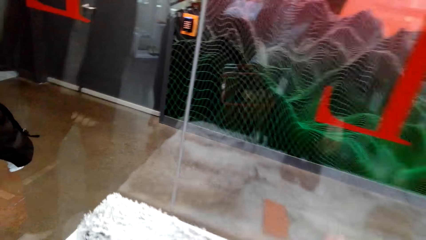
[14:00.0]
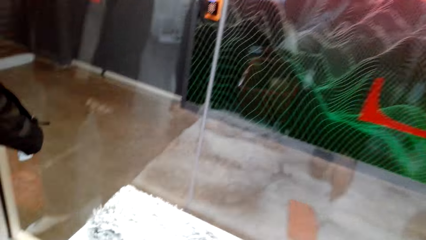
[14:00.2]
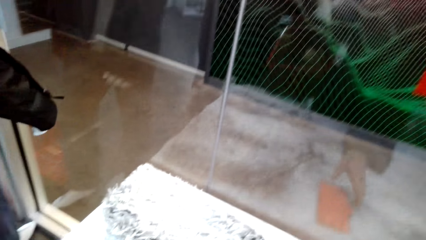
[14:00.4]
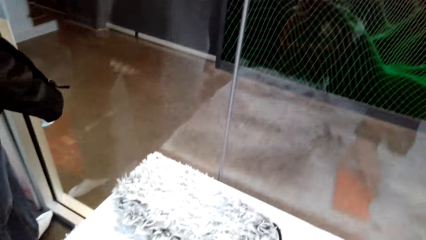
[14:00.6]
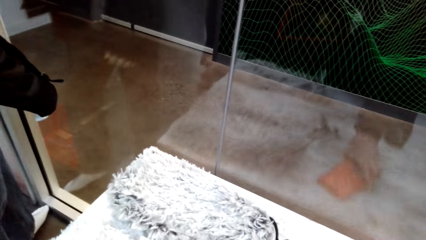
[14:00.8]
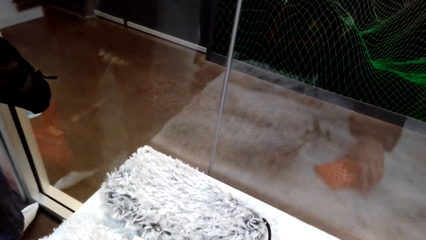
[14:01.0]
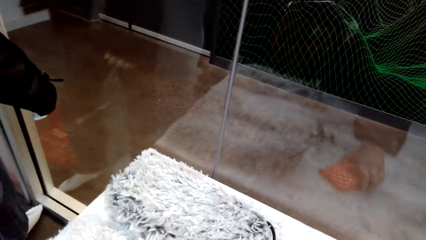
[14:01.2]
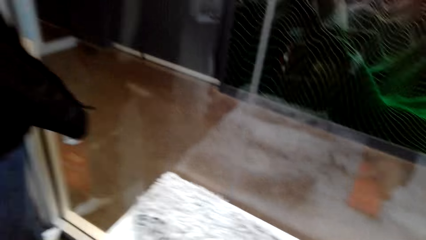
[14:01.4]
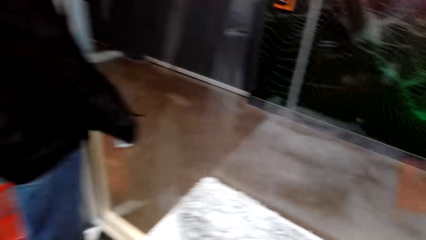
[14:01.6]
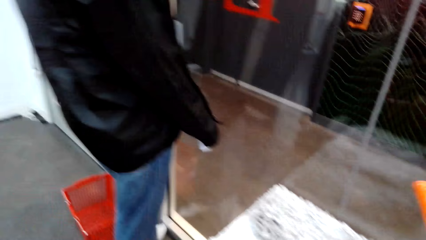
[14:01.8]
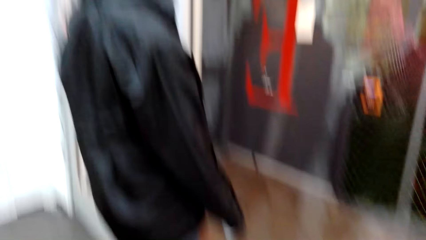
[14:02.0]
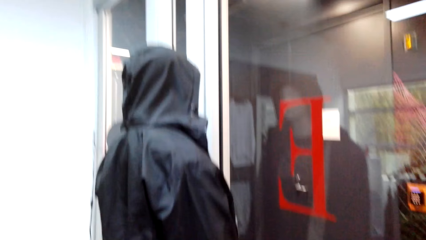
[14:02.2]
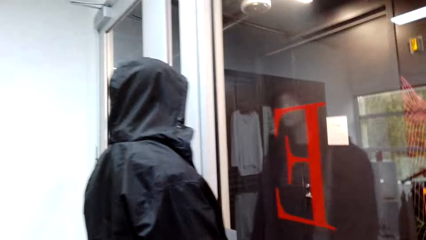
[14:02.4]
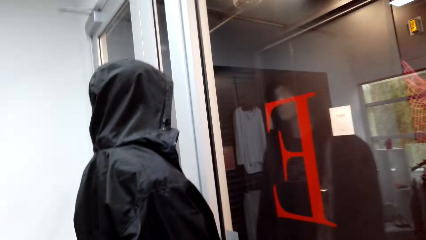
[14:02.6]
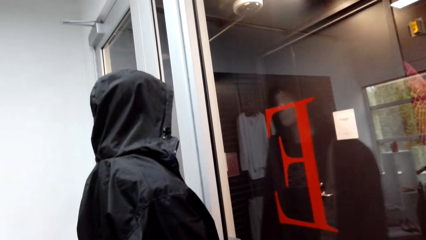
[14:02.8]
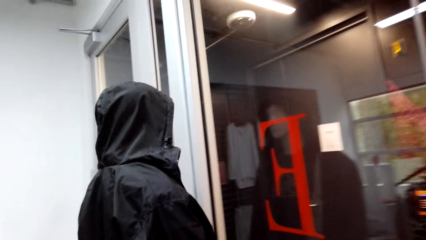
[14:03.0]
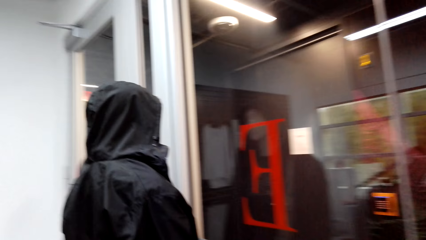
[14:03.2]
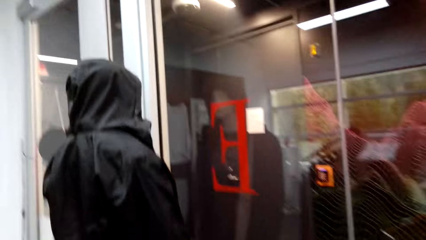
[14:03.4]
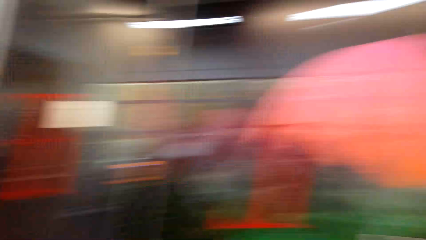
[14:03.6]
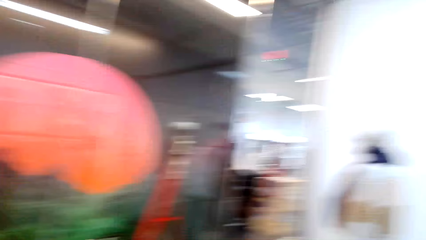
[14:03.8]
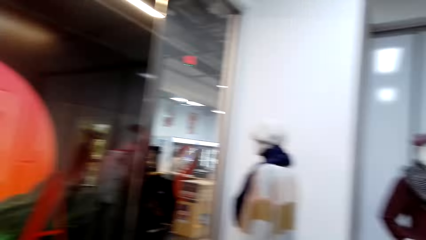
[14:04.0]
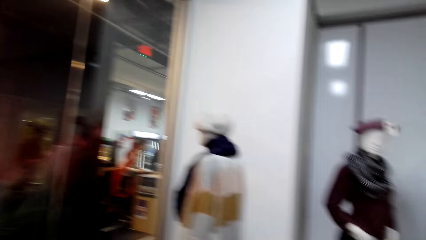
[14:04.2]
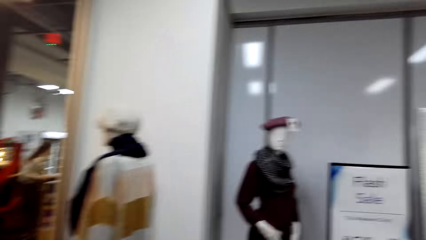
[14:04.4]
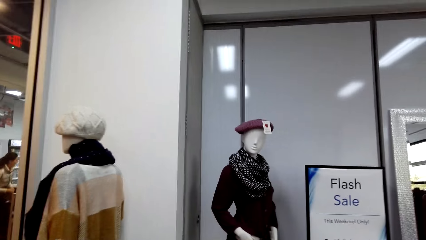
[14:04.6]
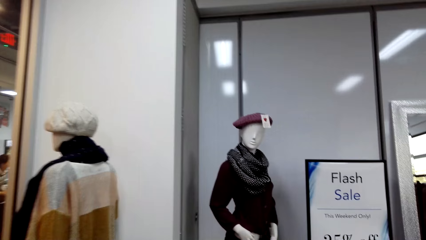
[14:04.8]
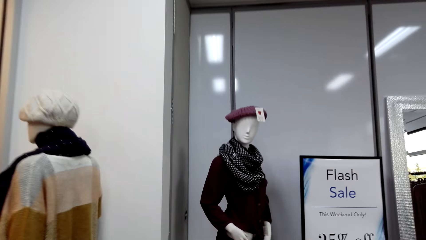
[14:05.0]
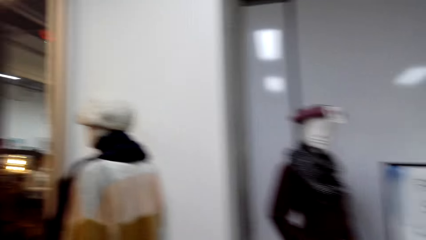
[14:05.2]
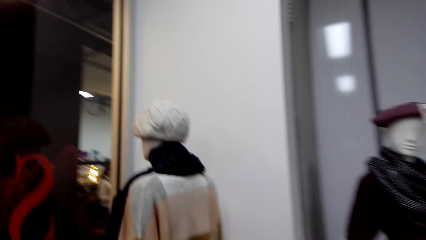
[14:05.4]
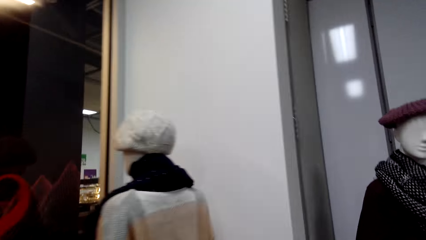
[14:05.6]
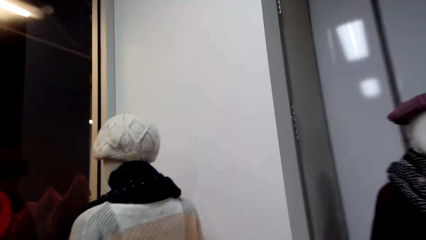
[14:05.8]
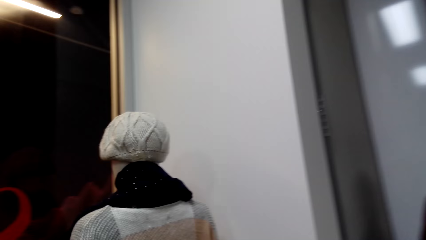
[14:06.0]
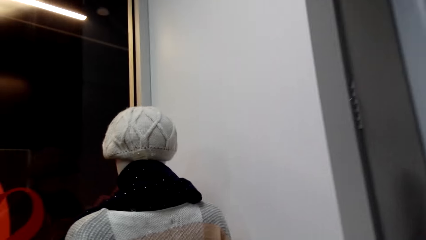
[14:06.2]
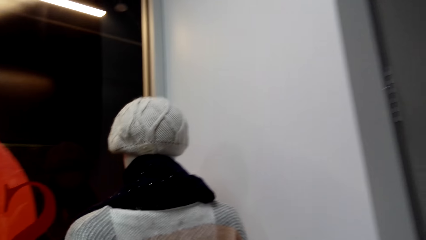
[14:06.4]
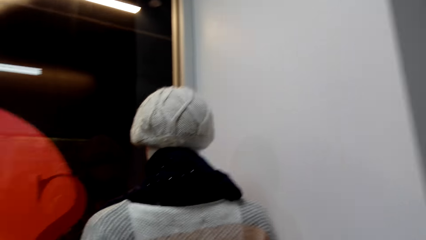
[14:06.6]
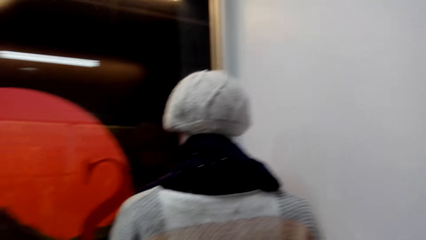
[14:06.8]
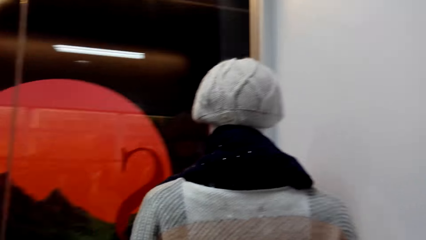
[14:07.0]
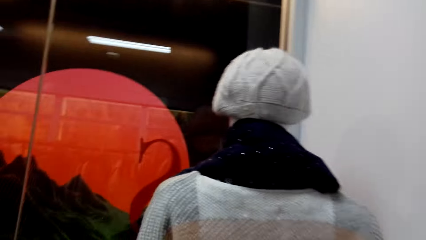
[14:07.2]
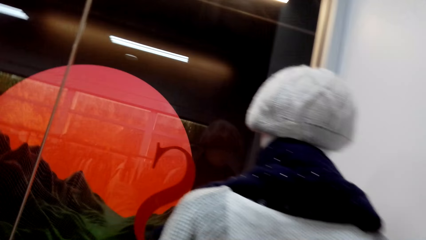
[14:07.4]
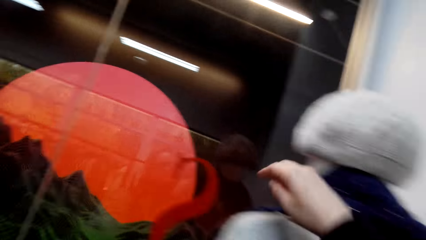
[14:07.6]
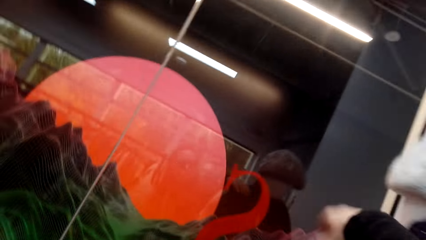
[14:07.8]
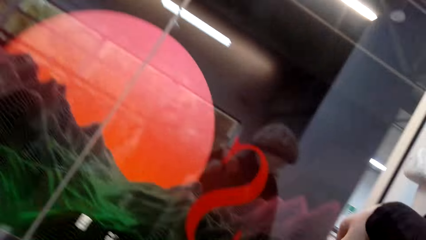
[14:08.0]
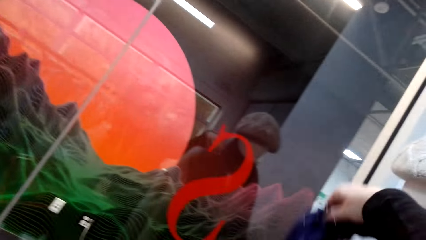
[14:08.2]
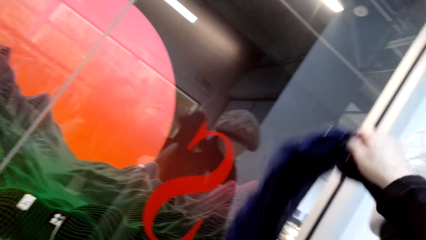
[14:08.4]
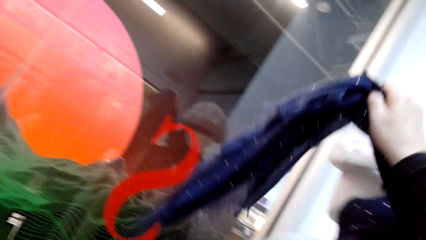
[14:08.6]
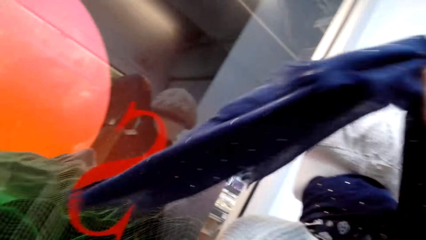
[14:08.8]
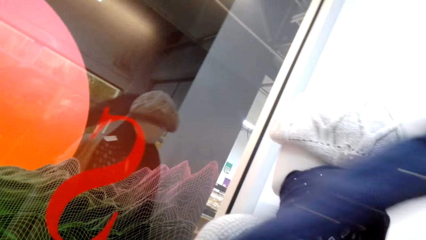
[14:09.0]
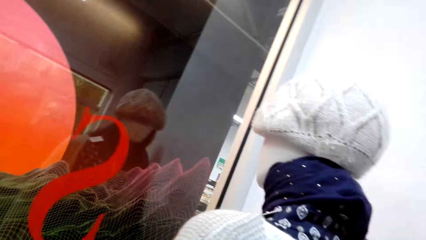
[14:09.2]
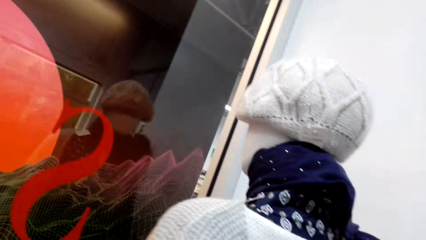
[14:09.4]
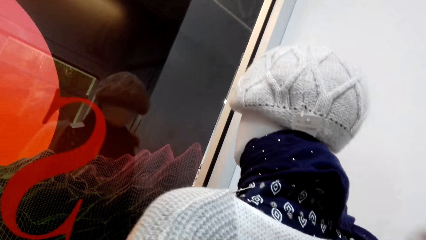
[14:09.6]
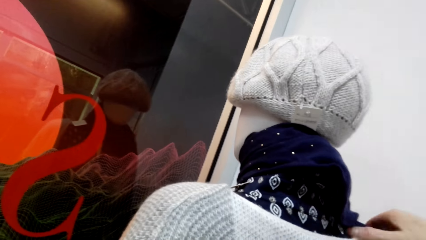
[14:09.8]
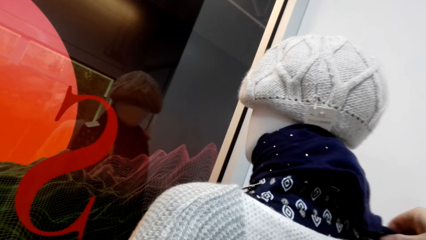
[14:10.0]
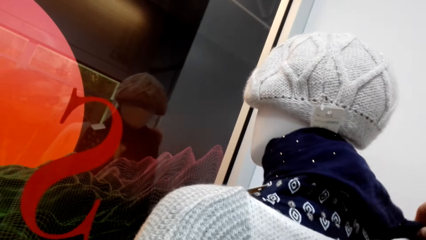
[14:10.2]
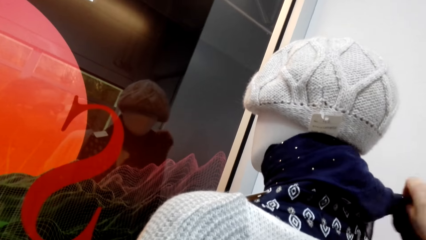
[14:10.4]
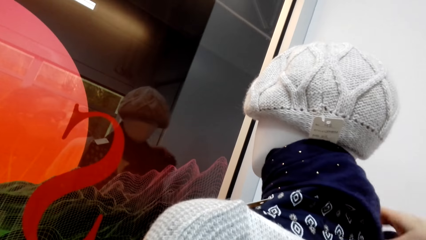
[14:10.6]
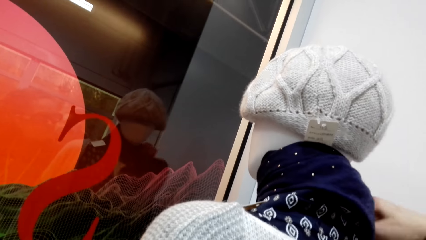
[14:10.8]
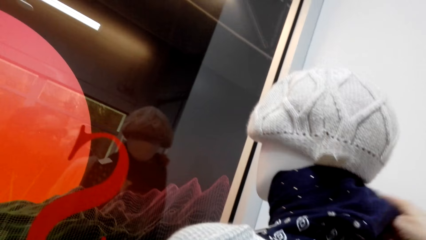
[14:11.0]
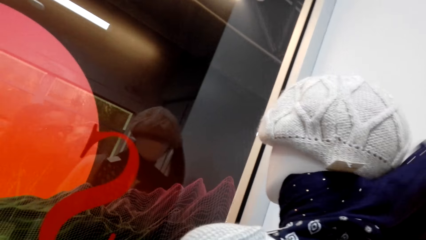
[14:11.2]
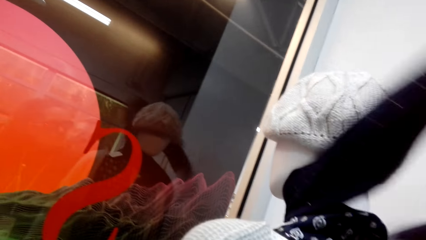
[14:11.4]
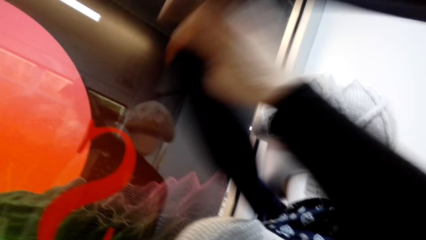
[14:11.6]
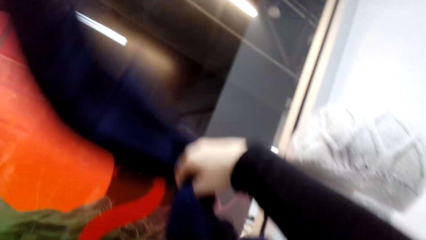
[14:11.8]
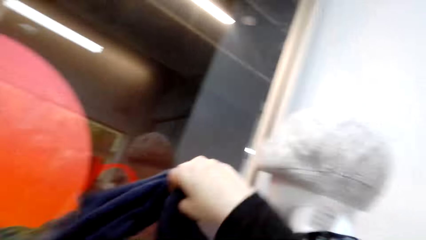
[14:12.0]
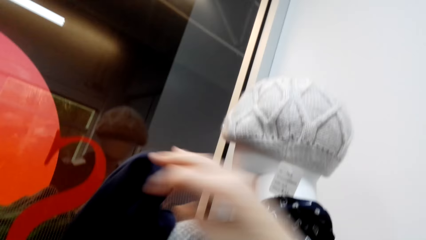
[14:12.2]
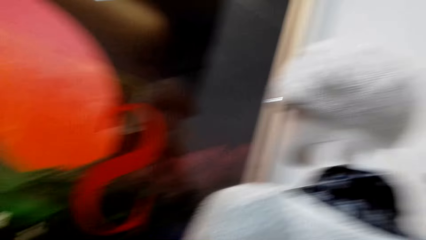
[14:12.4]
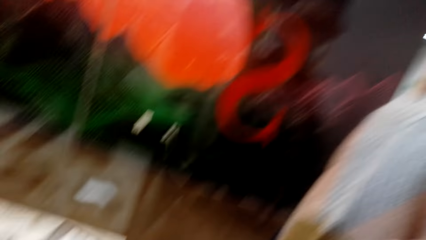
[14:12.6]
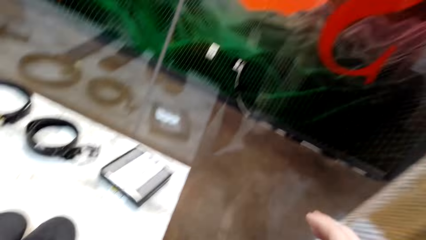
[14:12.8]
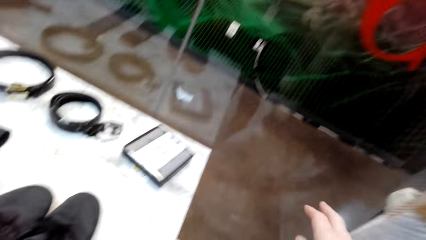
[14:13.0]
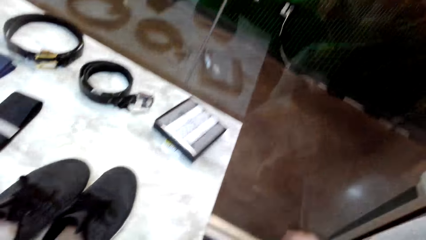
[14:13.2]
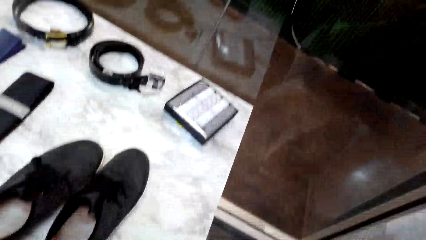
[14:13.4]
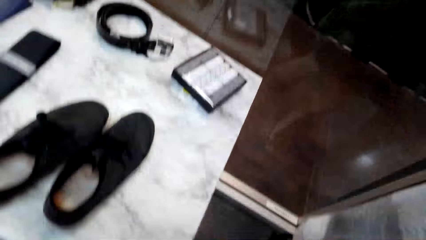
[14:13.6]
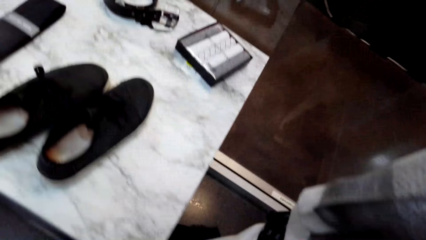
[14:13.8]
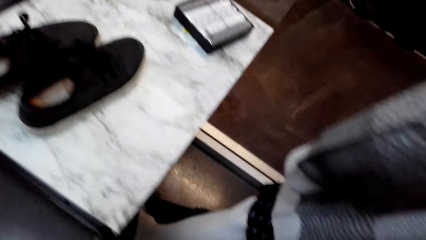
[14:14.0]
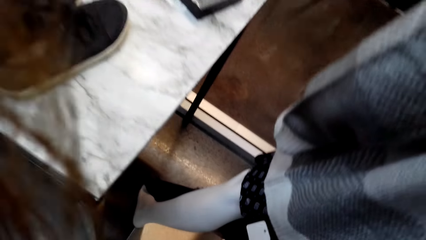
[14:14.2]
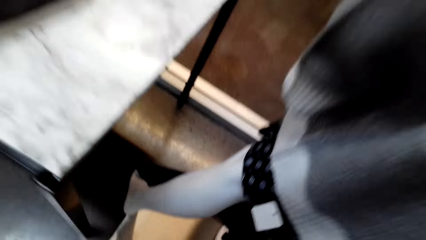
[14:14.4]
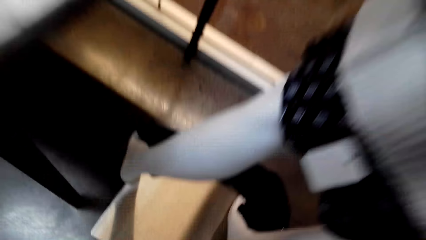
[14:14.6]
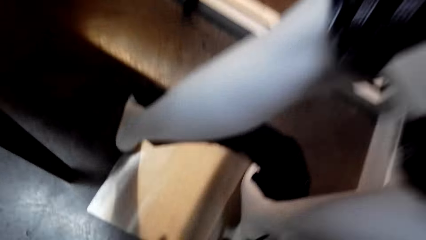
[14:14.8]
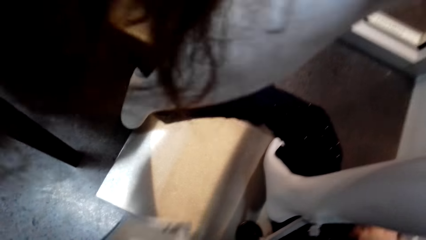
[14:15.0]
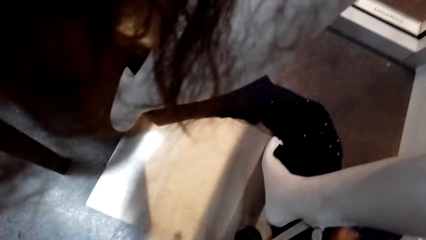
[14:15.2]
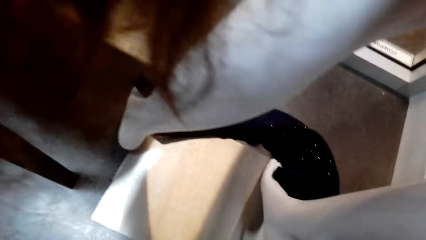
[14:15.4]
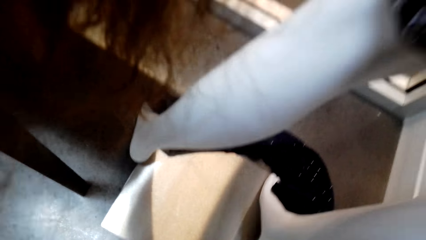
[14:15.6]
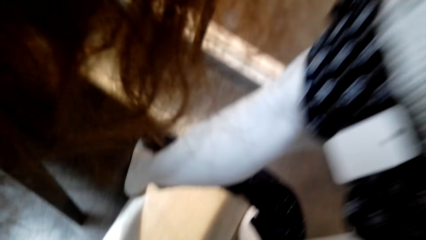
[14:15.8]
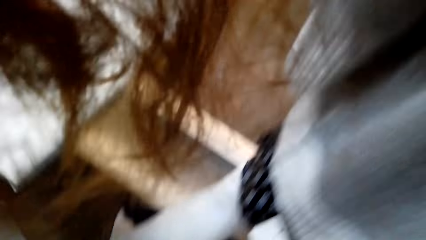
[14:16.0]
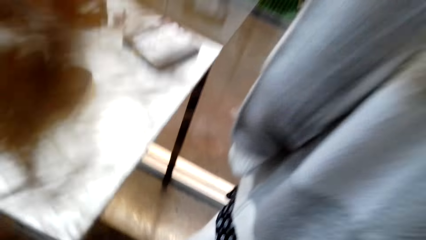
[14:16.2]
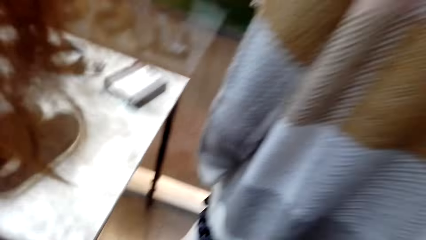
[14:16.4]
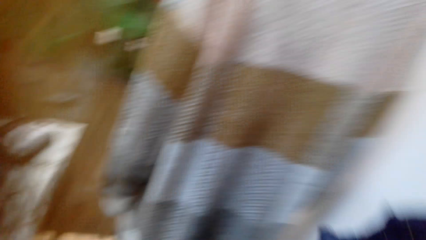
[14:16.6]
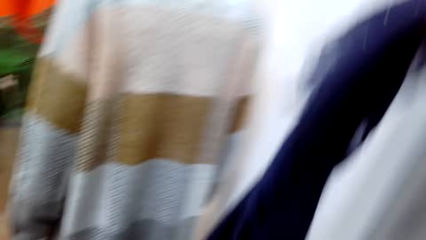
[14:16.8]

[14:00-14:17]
The camera wearer picks up a pouch on the display table. They walk around in the clothing store. They hold a piece of cloth in the store. They lift a scarf. They remove the scarf from a mannequin in the store. They walk around in the clothing store.
